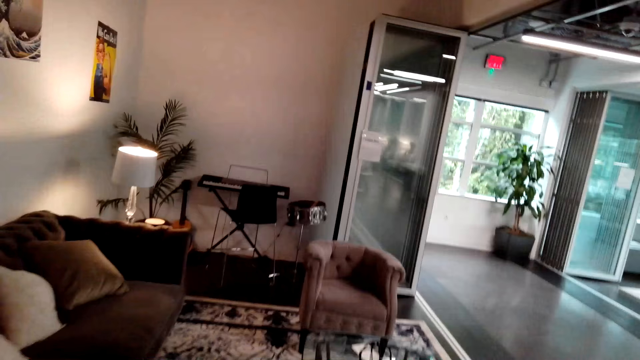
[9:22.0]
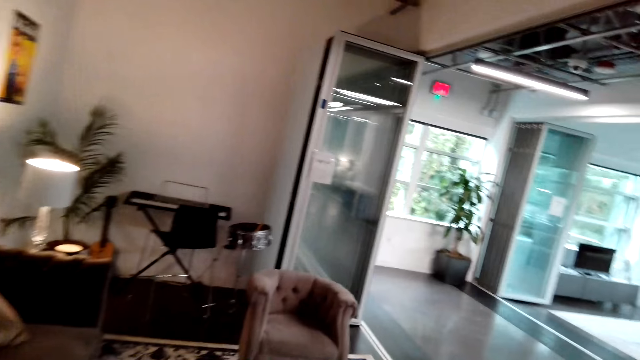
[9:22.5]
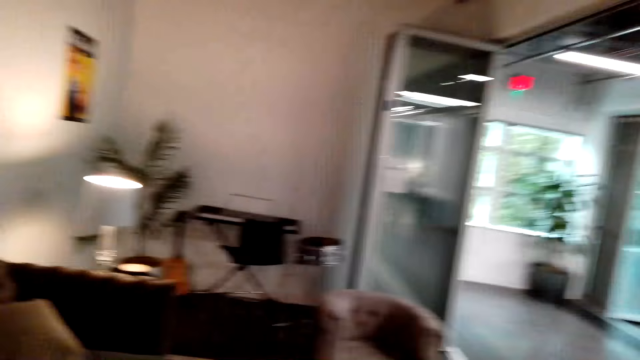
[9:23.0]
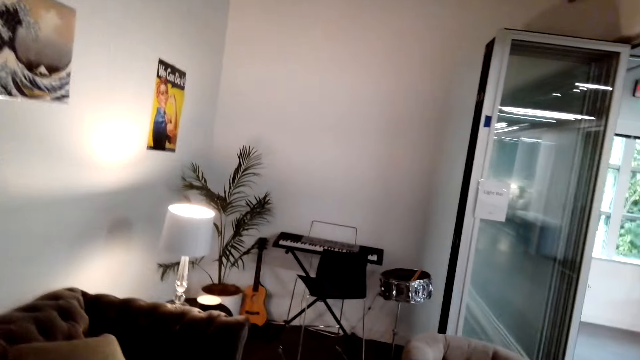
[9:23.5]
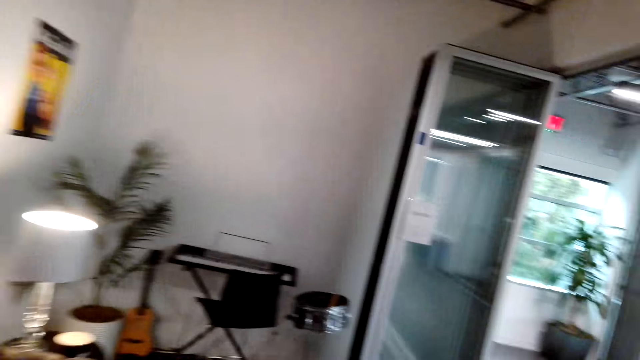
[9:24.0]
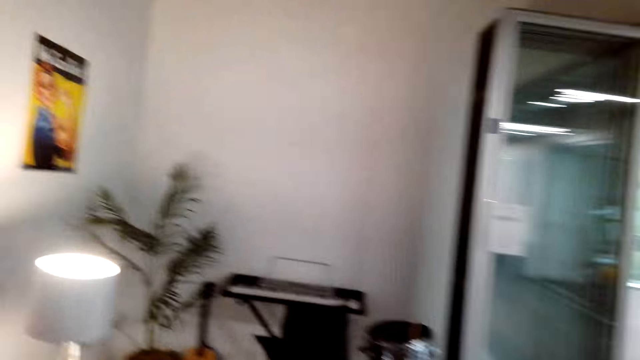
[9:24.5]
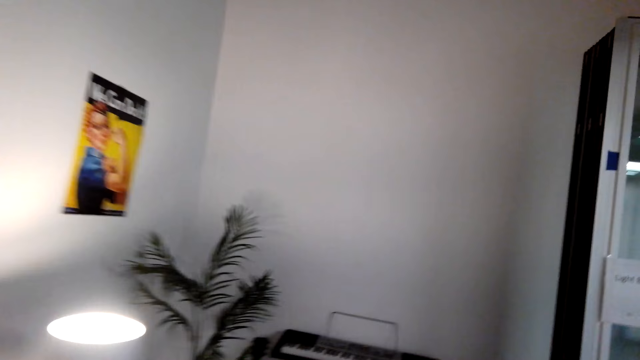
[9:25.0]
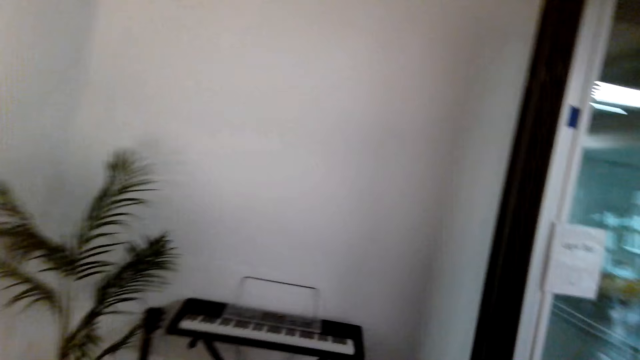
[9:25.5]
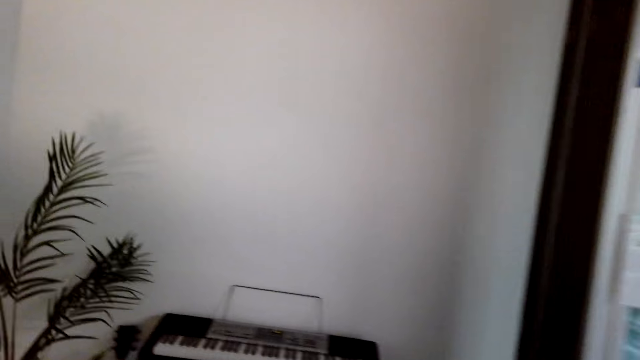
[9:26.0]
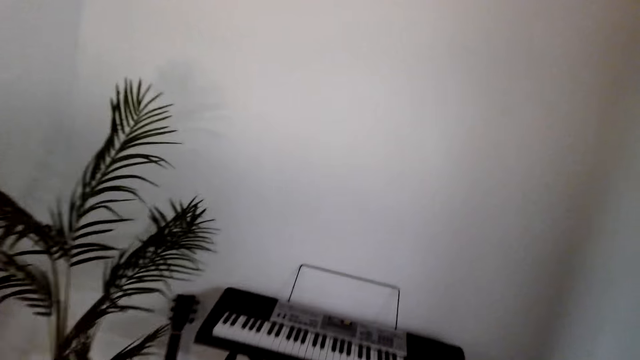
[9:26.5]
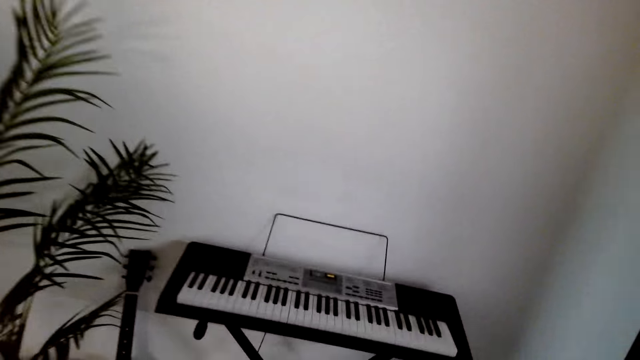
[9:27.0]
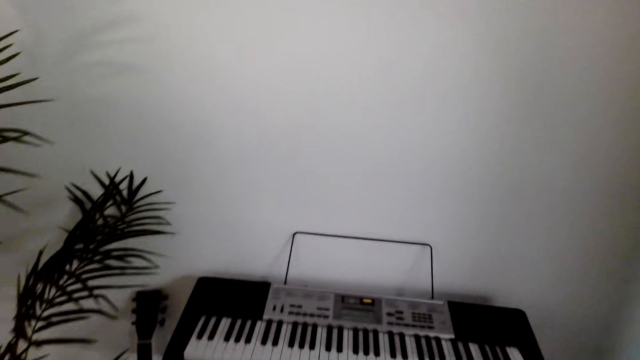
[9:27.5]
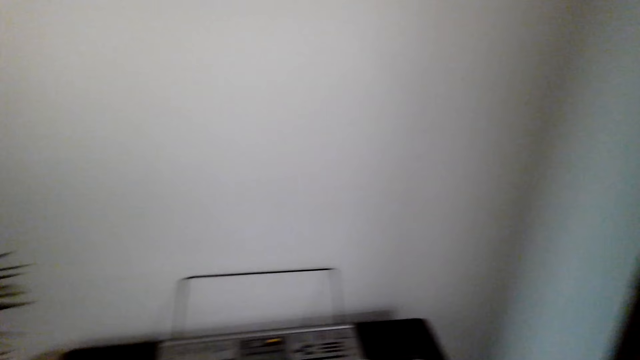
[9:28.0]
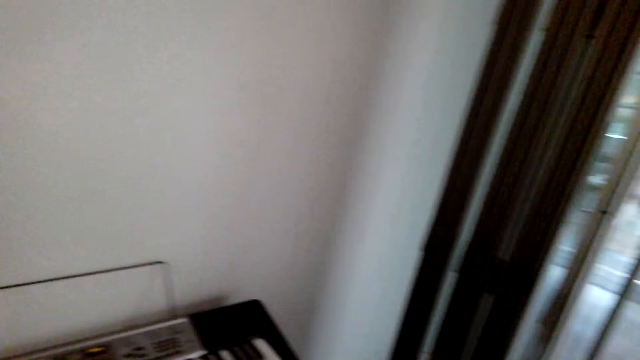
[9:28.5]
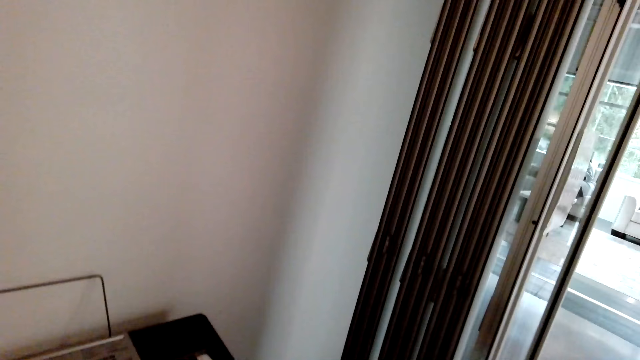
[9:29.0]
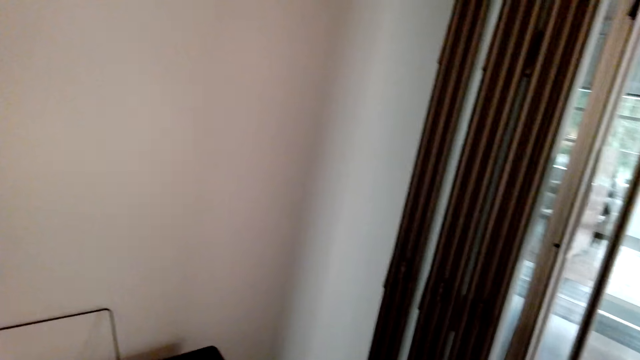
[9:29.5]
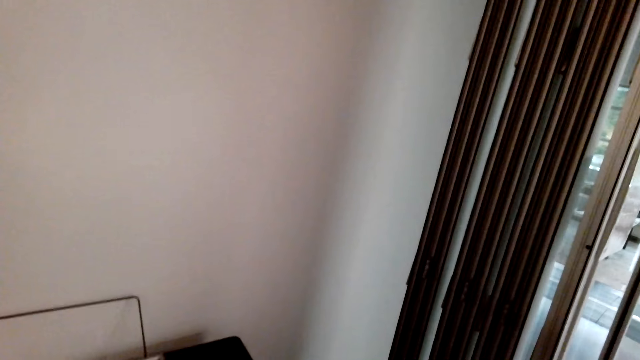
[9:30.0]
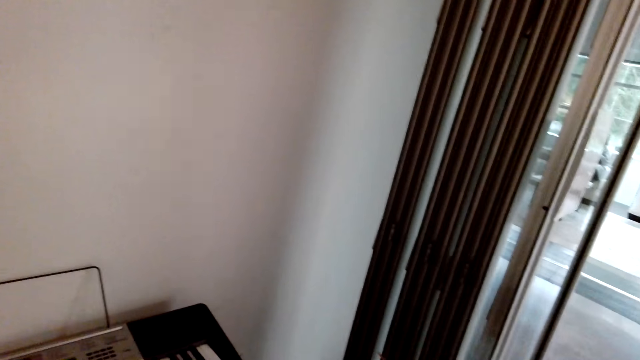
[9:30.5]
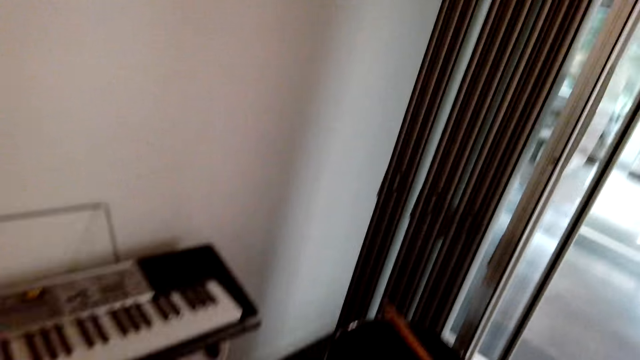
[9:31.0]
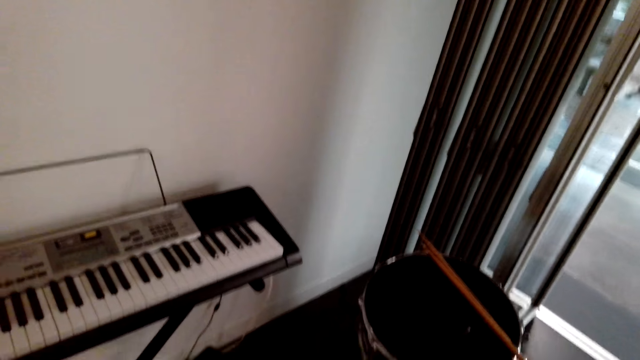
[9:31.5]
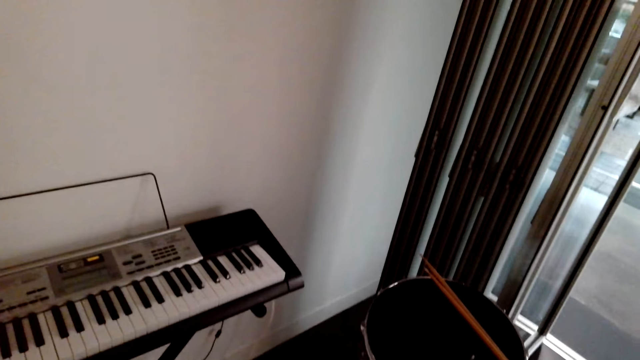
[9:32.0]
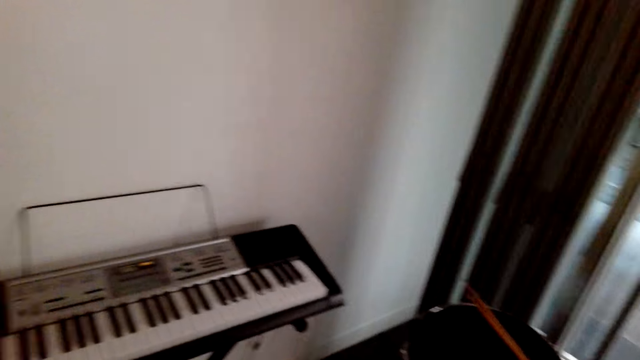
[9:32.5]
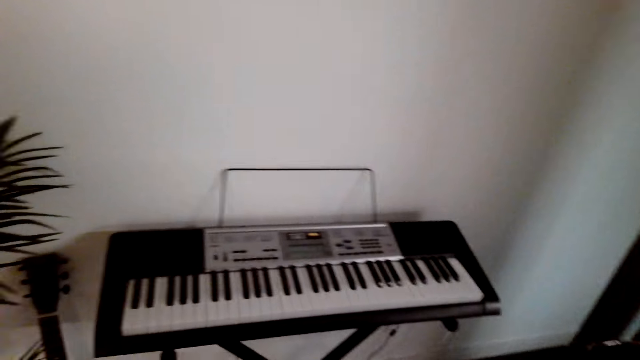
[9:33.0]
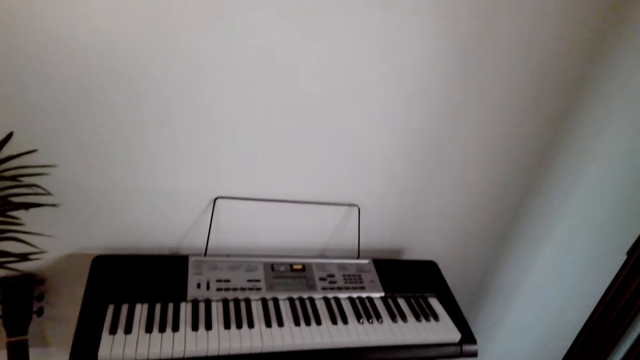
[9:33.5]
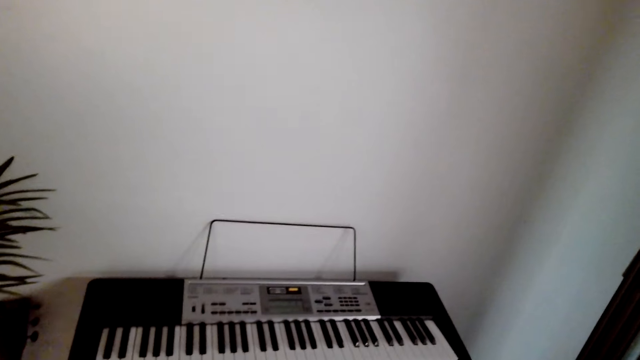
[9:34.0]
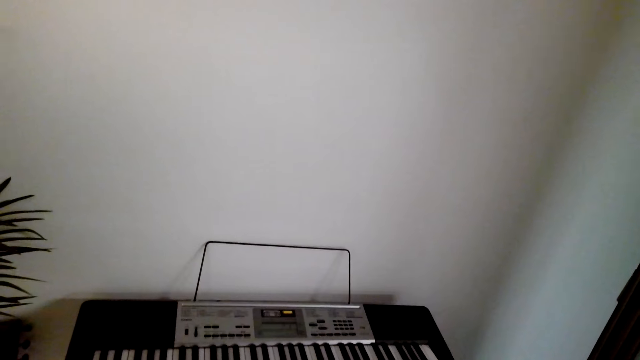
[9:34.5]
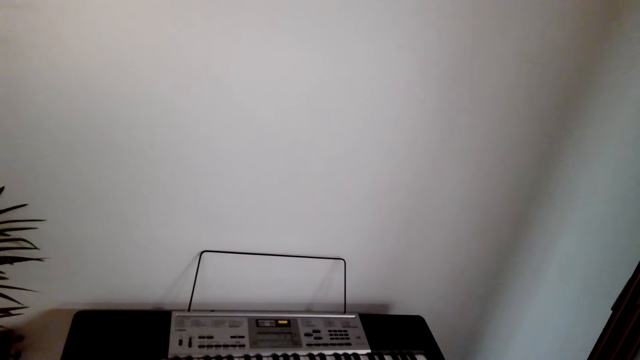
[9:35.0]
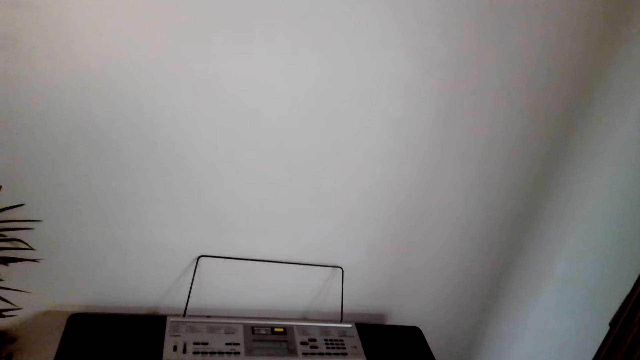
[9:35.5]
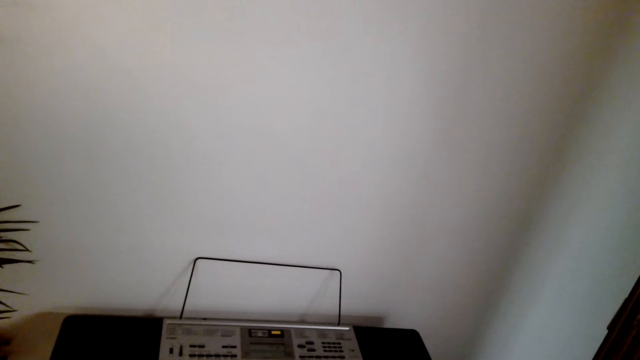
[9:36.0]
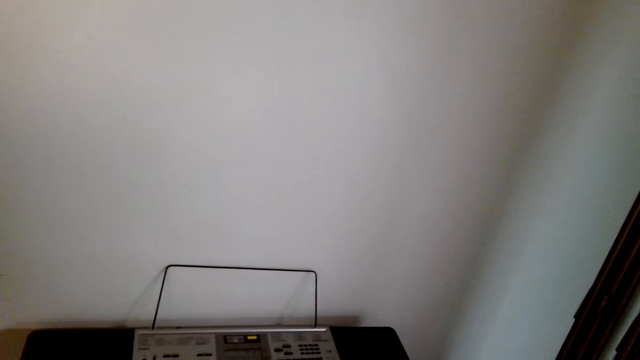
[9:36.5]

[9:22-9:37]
The camera wearer speaks to a person. They walk in the house. The person speaks to the camera wearer. The camera wearer speaks to the person. They look at the piano.

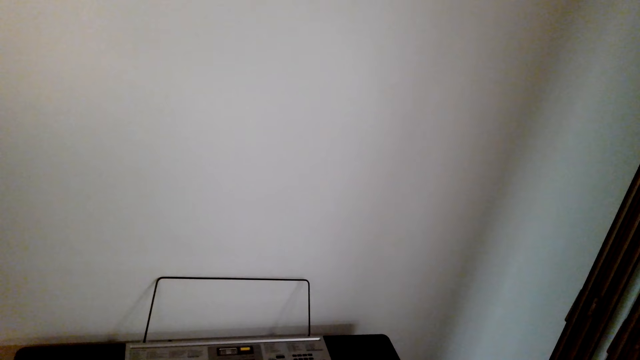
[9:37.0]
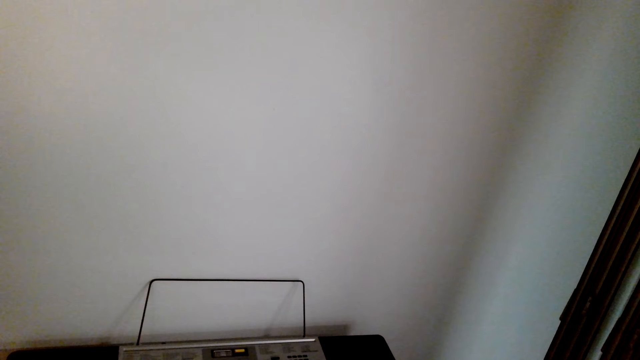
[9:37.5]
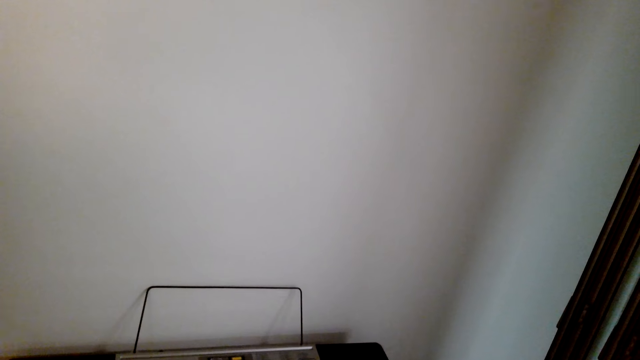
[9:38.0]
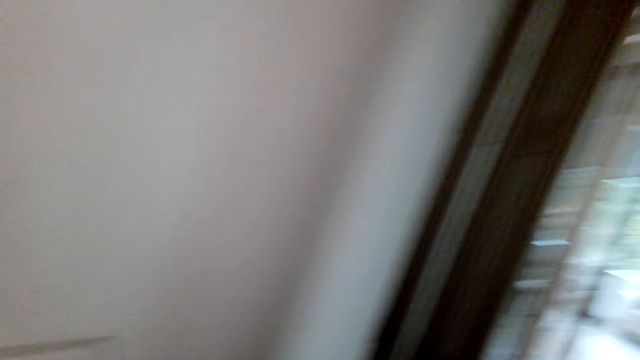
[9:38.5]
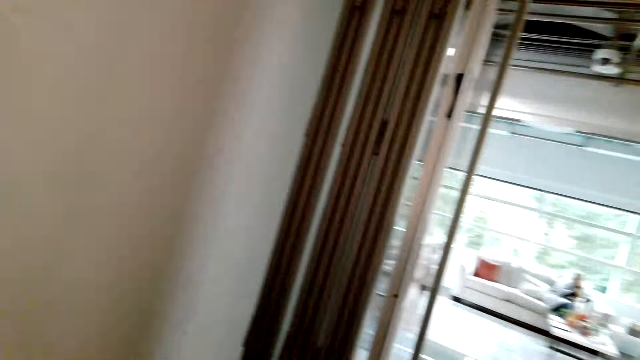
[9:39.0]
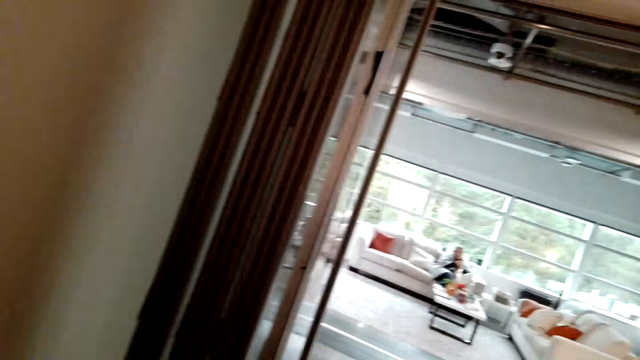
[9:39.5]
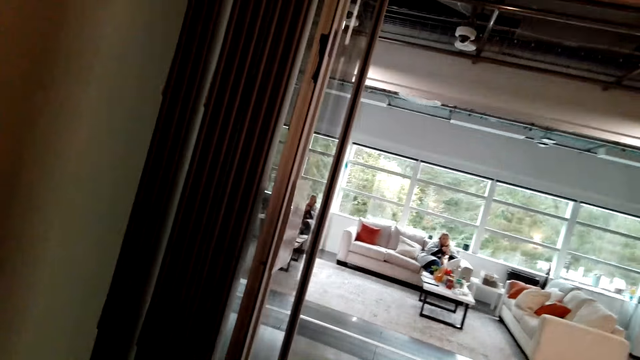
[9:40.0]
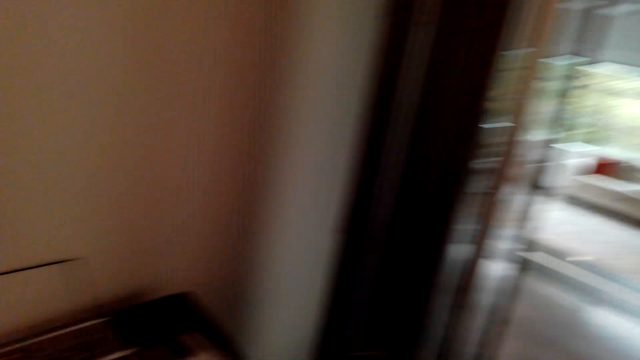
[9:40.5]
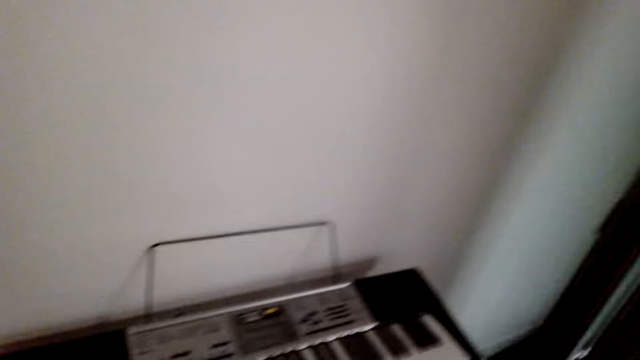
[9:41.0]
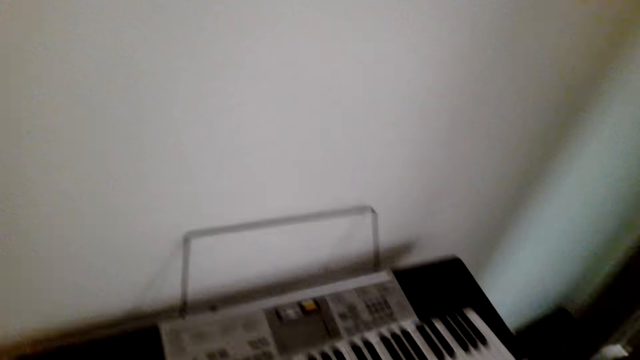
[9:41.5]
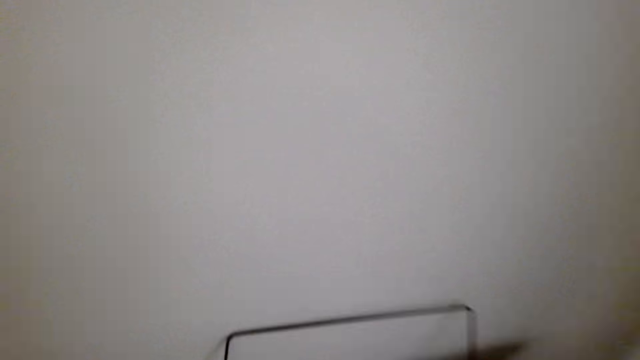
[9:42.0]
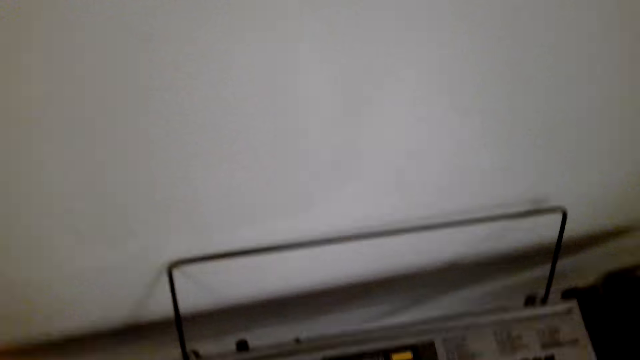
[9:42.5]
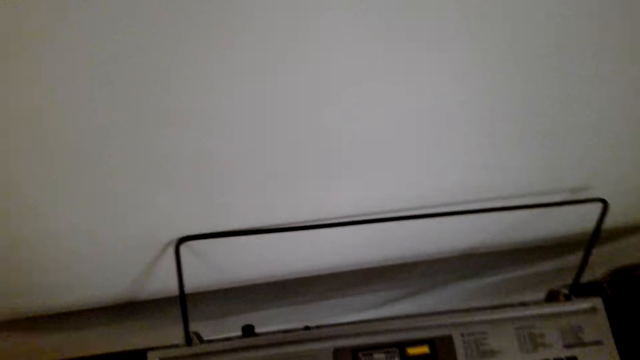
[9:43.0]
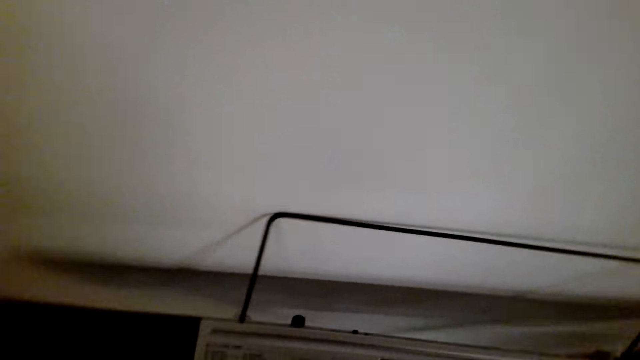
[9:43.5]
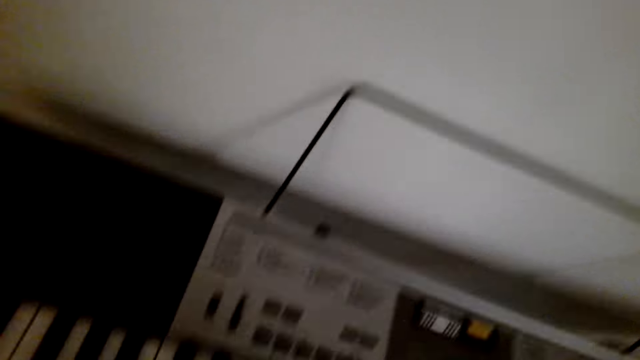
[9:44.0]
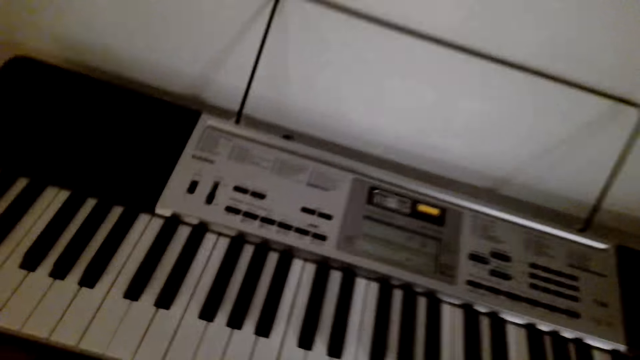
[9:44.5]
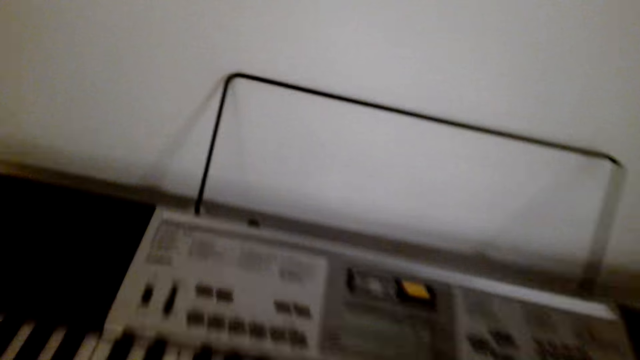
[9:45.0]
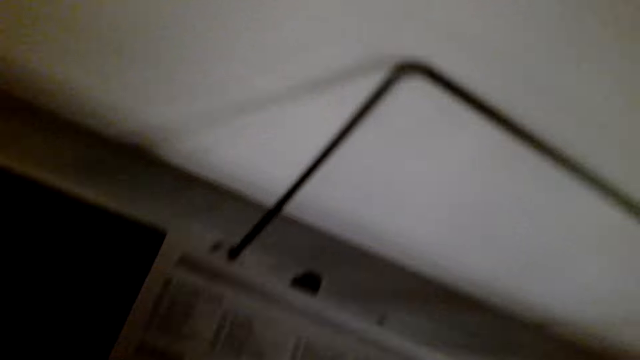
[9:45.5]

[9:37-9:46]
The camera wearer speaks to a person. The person speaks to the camera wearer.
